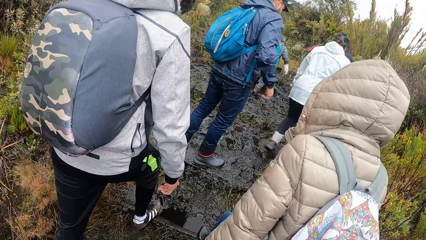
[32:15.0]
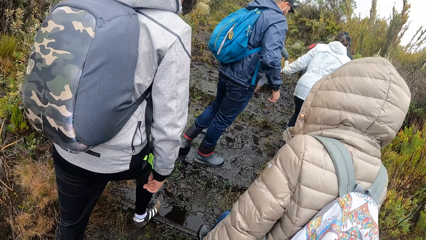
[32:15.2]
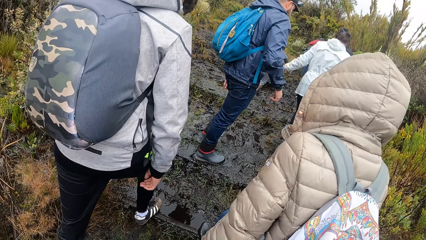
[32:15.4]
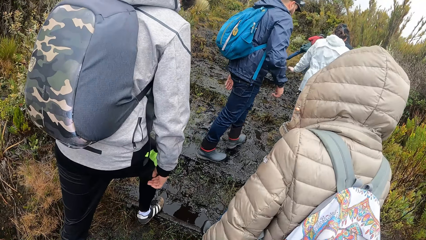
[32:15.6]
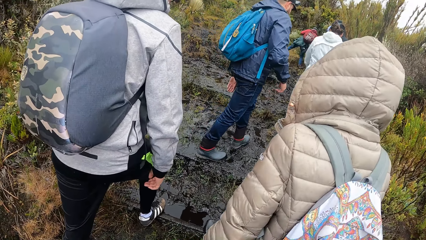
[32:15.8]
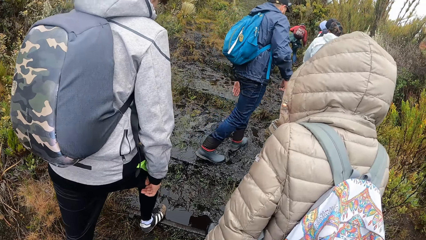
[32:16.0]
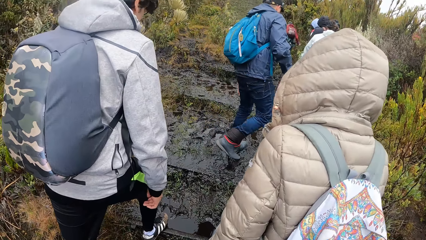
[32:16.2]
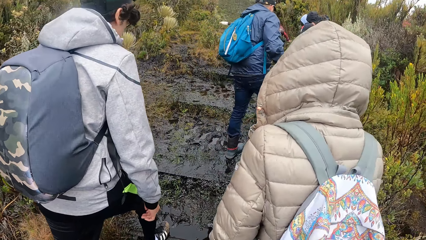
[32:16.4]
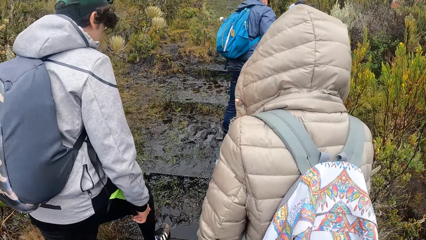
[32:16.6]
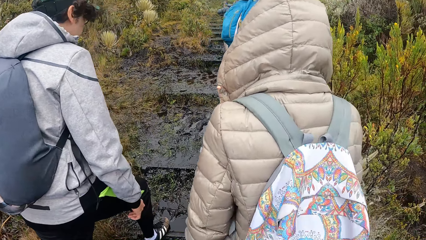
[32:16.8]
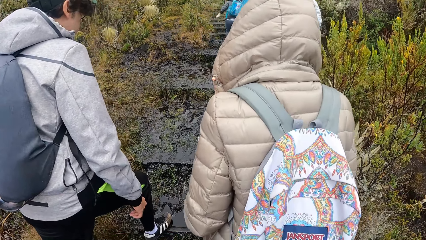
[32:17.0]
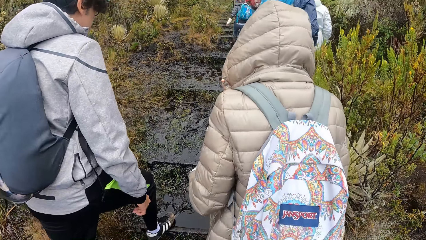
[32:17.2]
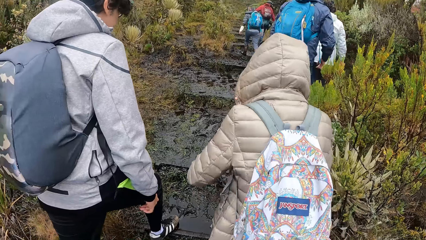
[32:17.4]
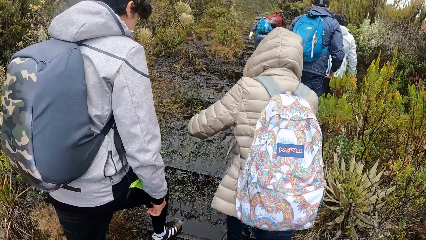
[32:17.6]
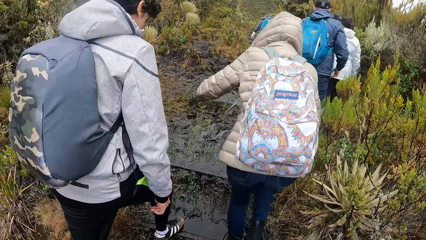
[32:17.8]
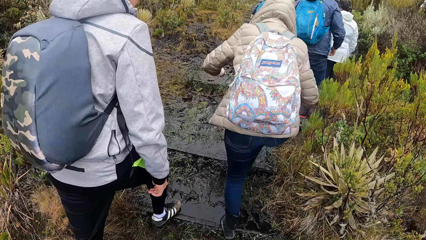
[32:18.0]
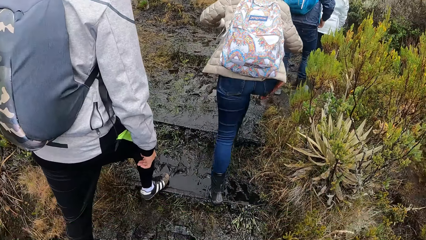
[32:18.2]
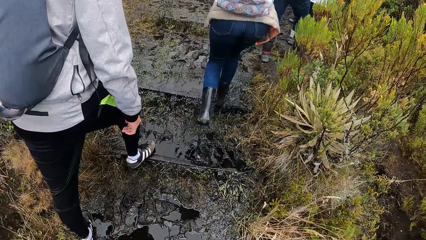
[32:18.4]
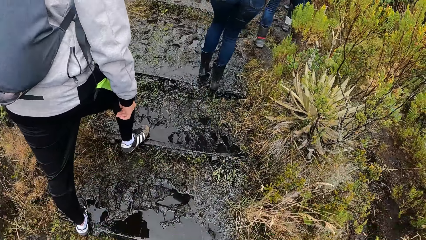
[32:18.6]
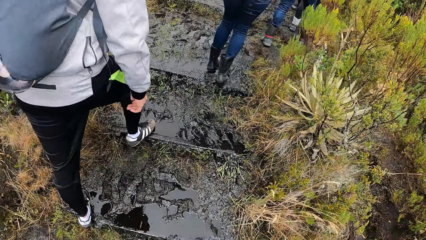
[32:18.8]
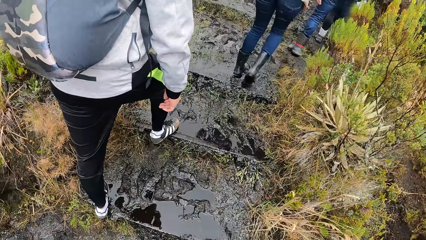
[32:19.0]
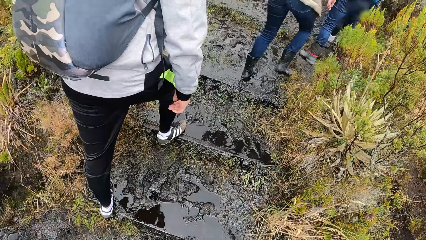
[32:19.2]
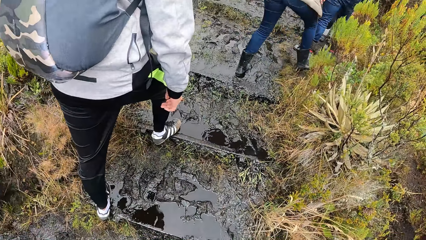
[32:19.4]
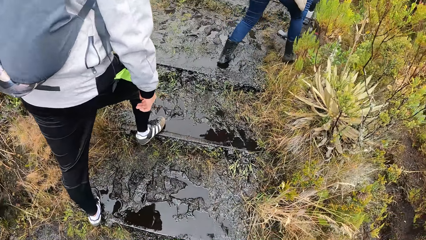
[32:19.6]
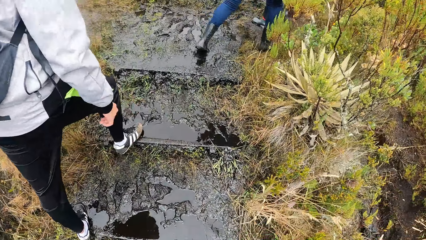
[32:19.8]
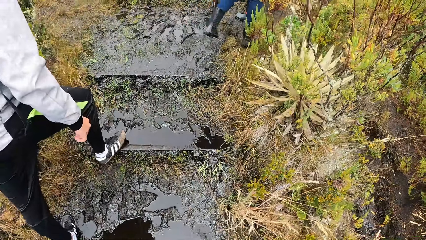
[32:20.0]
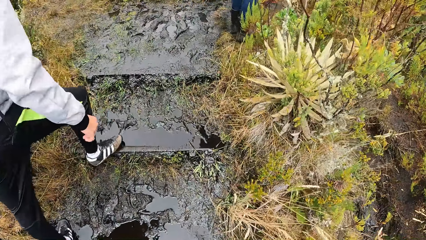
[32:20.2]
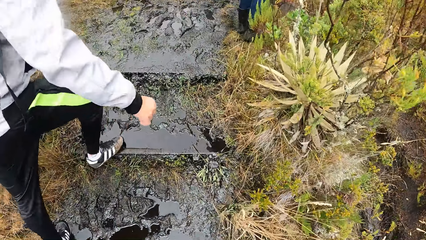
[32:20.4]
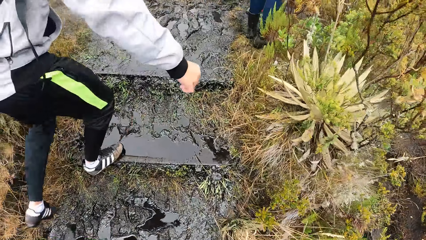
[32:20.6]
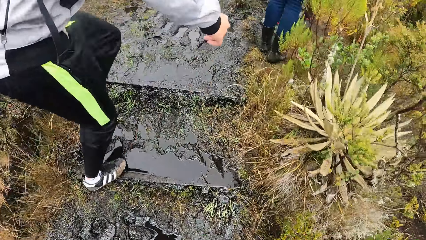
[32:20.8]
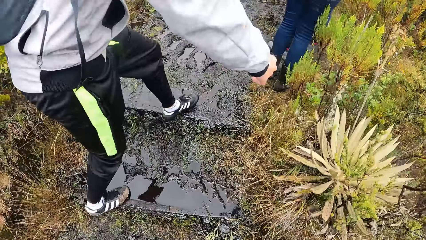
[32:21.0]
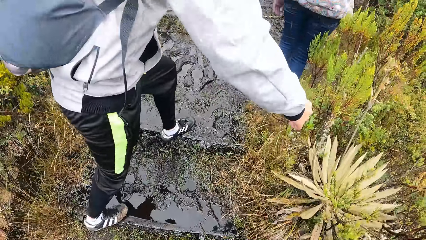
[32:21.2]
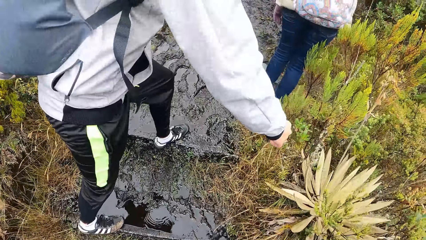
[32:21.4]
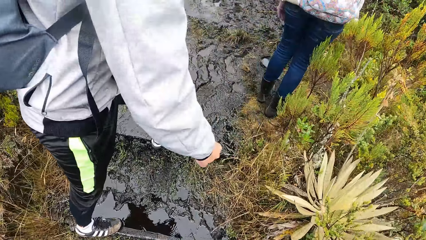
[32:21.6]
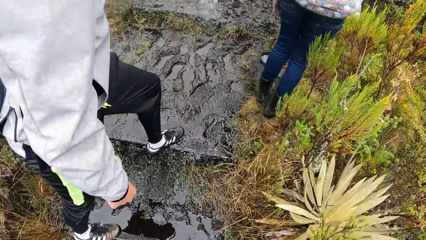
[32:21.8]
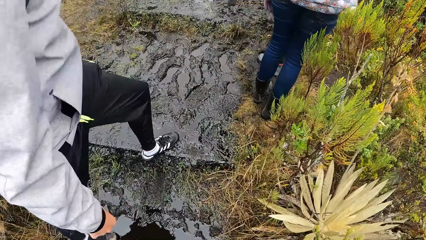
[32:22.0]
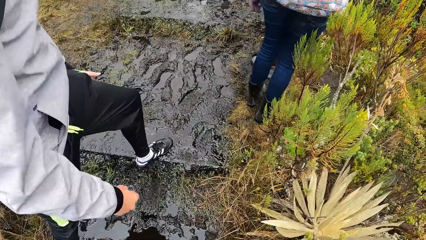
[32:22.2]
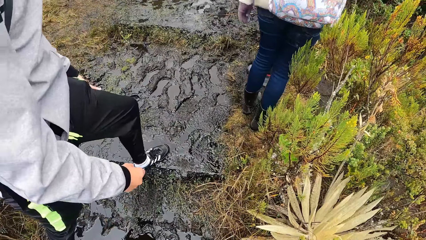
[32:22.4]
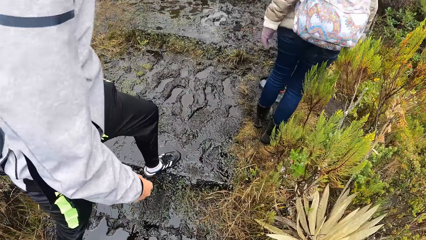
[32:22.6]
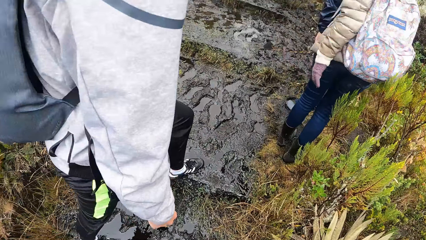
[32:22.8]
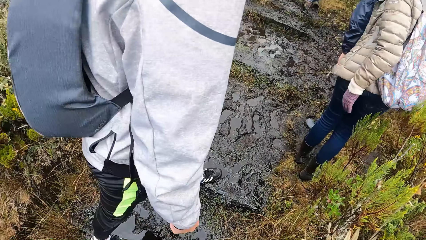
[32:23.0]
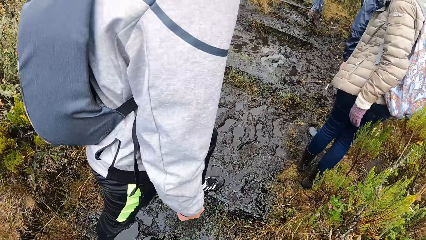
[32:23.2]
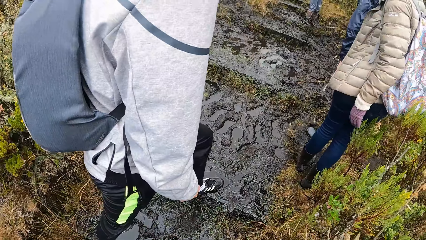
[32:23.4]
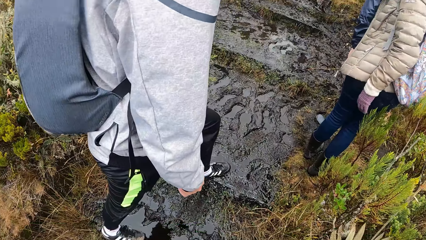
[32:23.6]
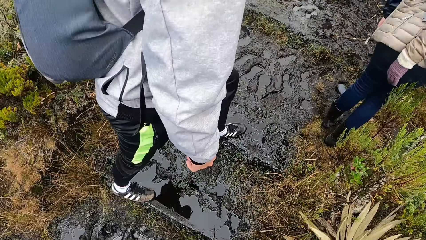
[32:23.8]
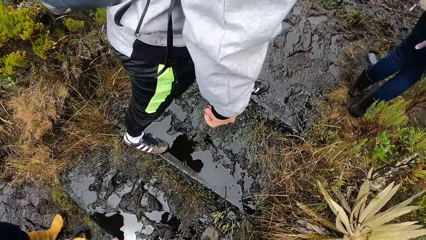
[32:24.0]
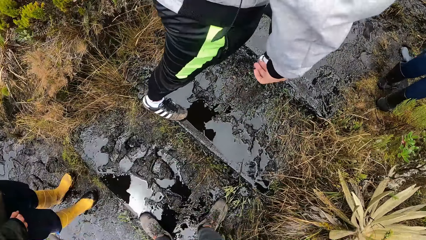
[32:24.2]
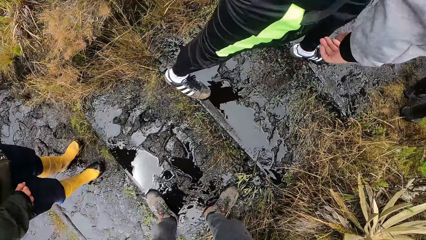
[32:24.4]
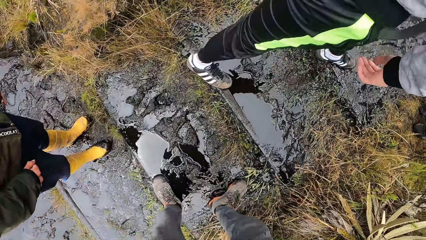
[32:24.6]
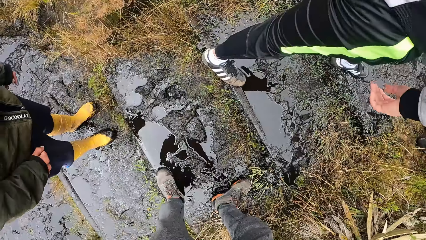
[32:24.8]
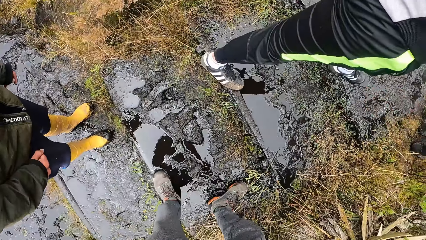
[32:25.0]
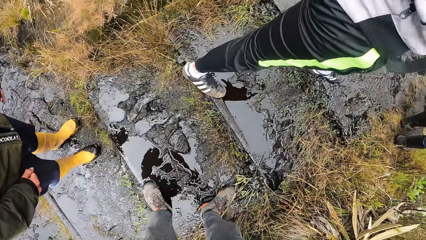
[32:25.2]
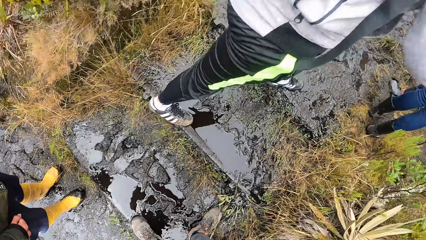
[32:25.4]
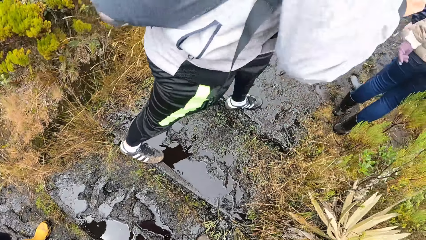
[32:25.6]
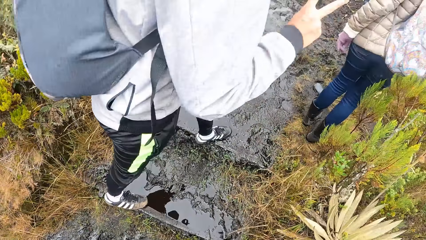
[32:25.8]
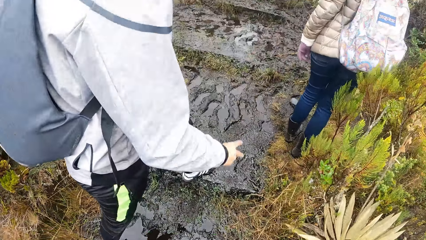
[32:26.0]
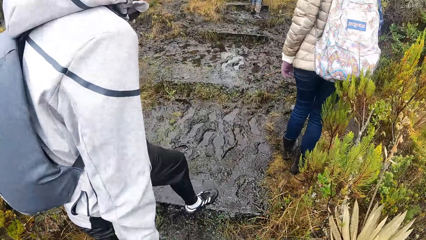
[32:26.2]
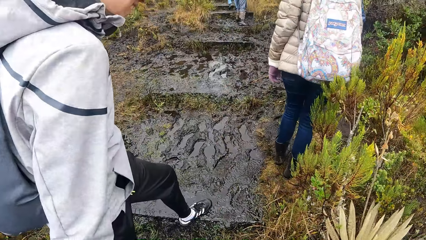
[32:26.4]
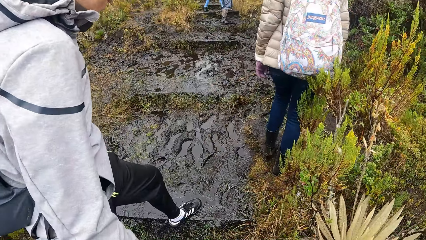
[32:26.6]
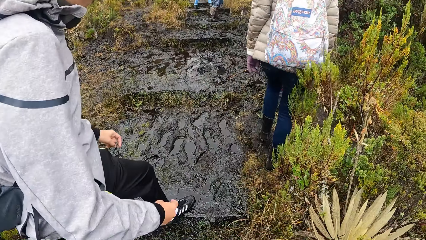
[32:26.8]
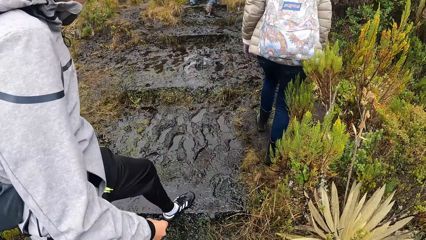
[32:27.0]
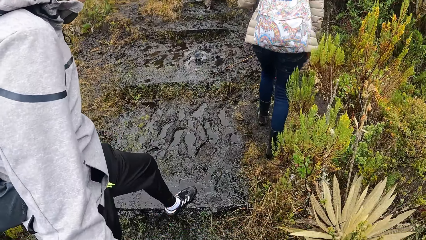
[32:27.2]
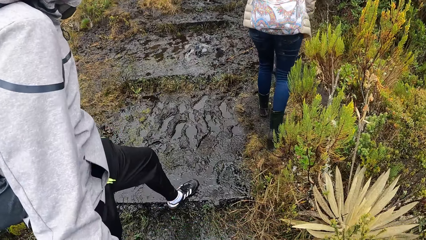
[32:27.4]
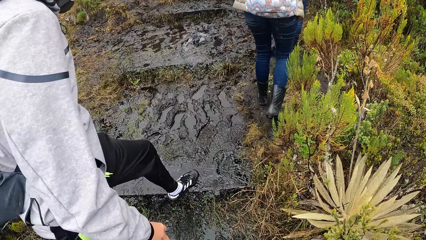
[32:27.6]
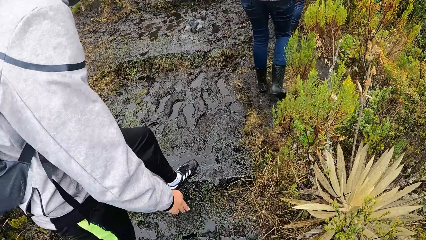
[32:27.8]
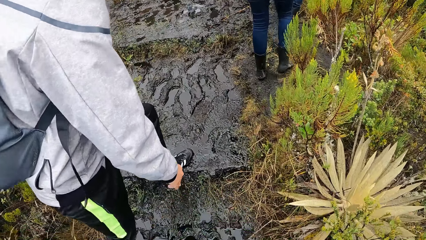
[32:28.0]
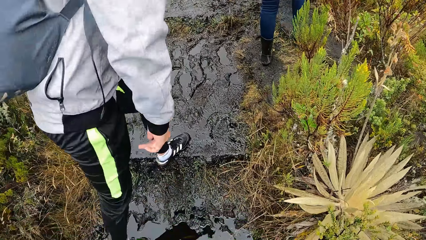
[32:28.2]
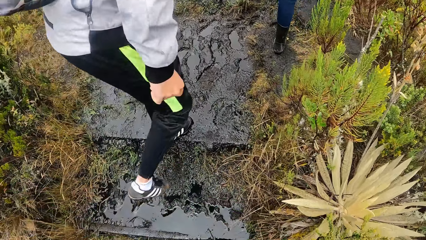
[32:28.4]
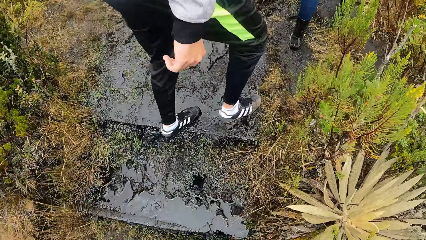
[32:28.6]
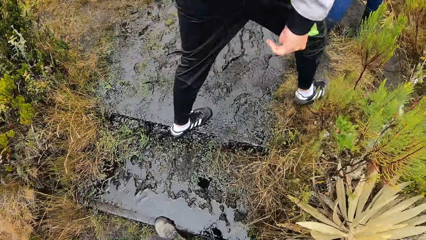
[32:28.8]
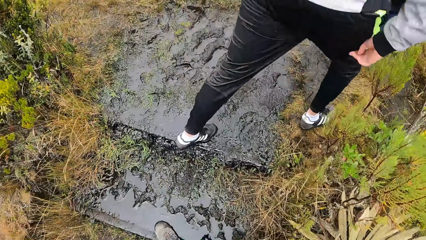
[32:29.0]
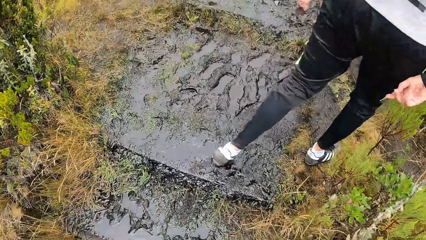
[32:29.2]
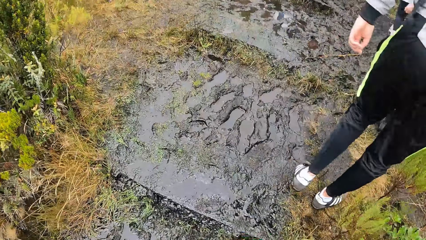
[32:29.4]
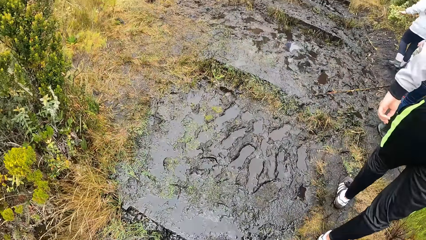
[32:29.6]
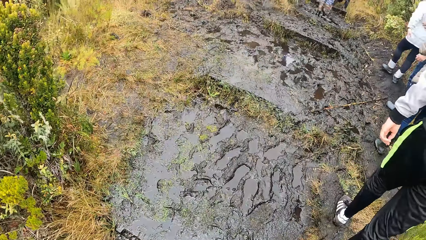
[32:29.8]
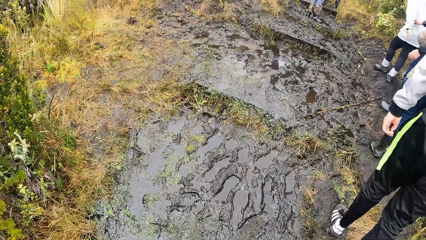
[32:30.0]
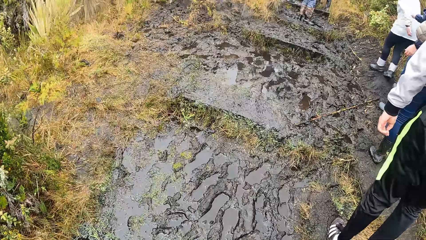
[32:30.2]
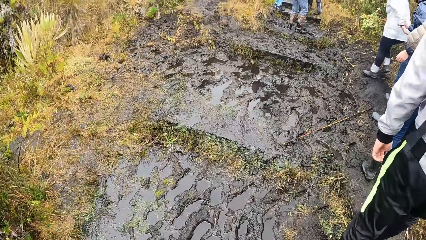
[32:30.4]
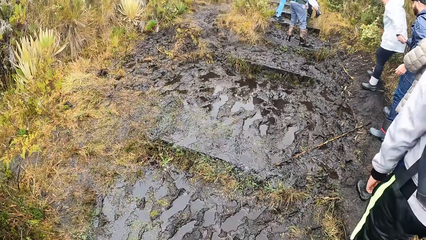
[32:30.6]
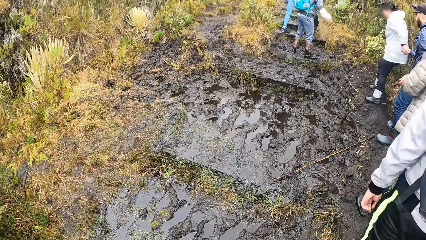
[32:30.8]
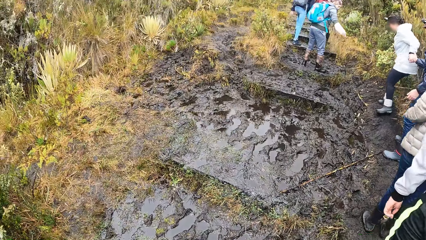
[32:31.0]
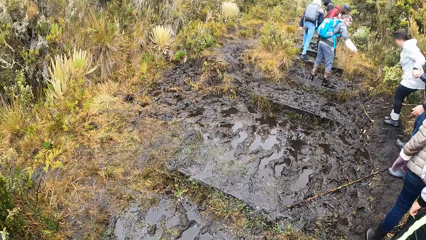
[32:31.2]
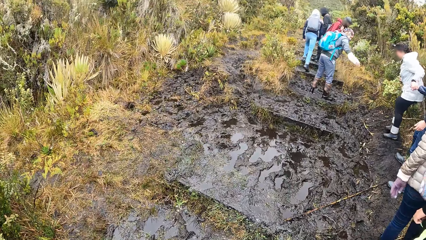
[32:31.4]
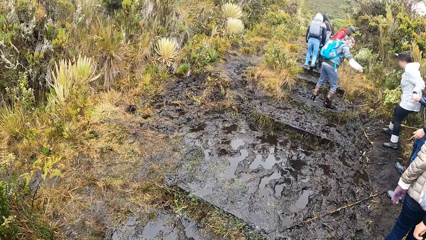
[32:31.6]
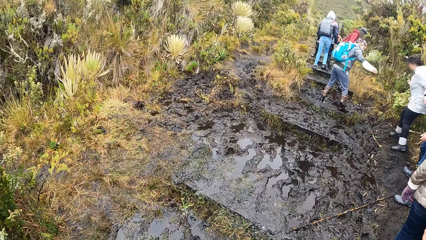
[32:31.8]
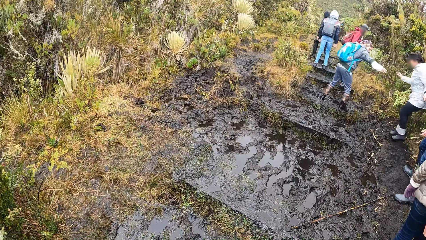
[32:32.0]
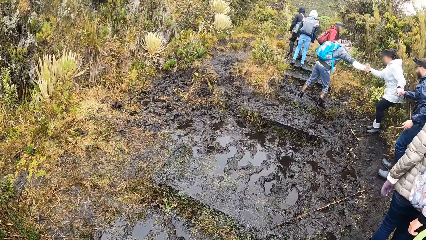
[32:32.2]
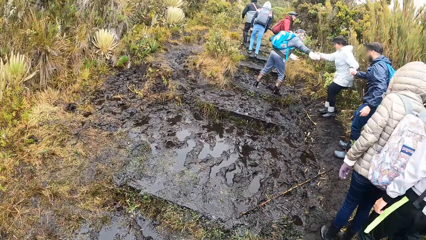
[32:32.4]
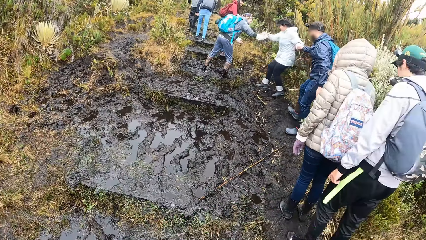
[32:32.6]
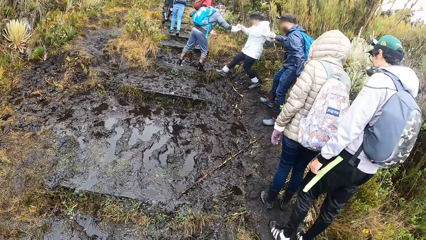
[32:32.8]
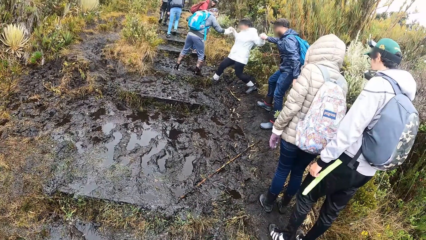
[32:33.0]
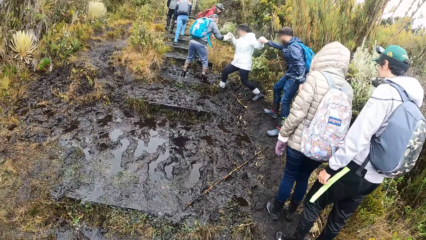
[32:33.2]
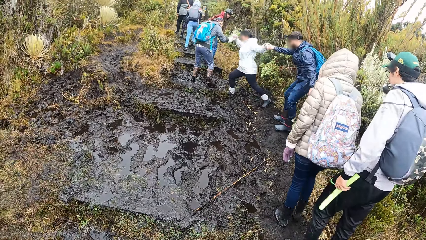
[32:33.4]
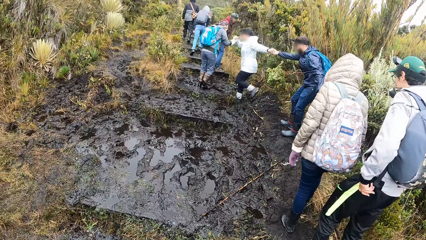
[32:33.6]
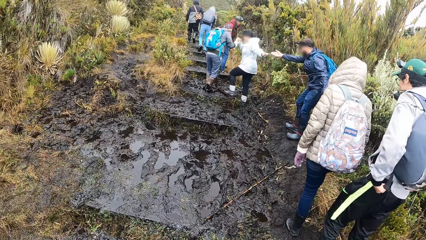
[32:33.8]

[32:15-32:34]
The camera wearer walks on the muddy pathway. A woman touches the right hand of a man with her left hand. The woman touches the right hand of another woman with her right hand.
